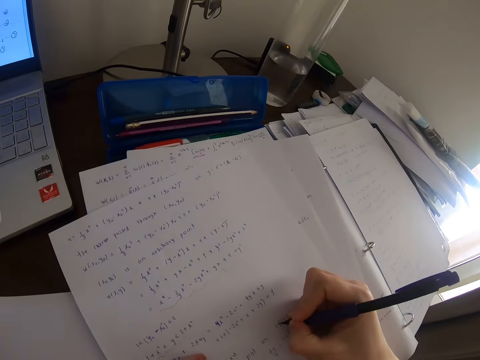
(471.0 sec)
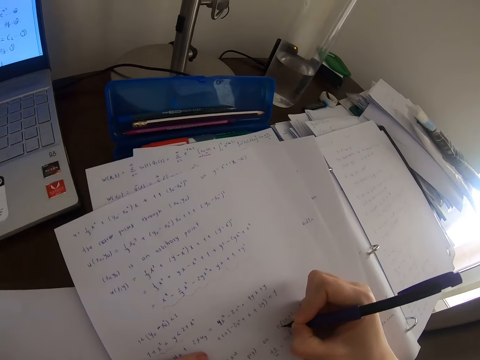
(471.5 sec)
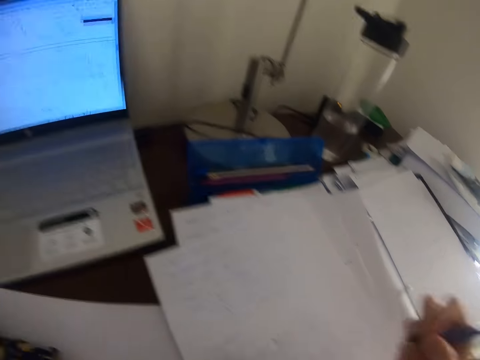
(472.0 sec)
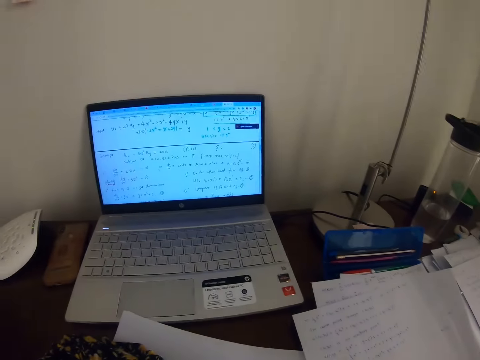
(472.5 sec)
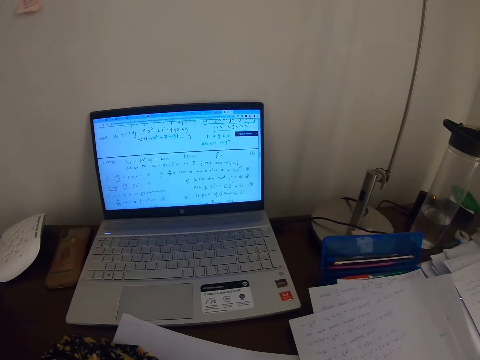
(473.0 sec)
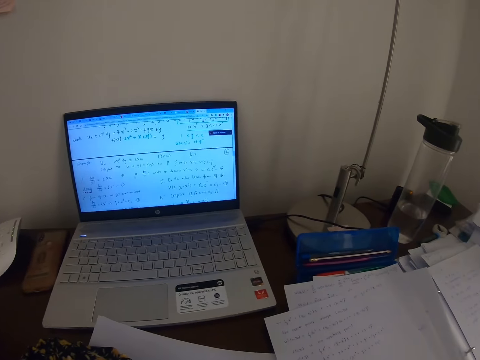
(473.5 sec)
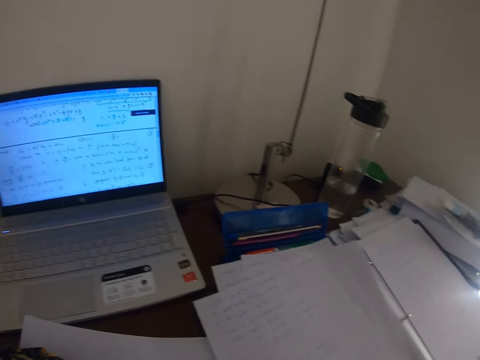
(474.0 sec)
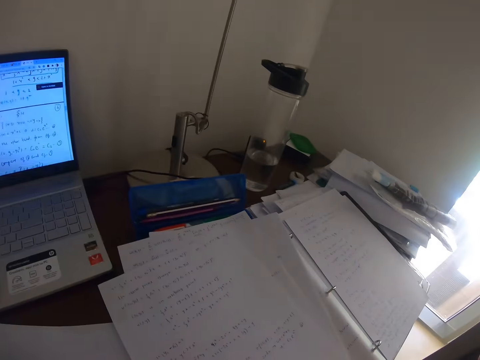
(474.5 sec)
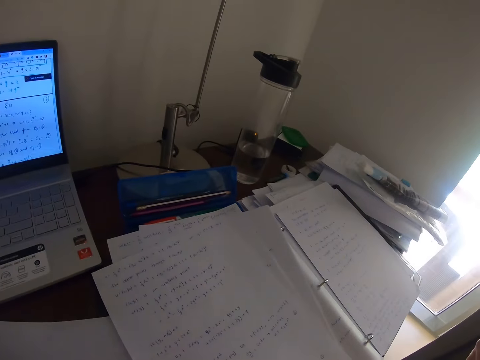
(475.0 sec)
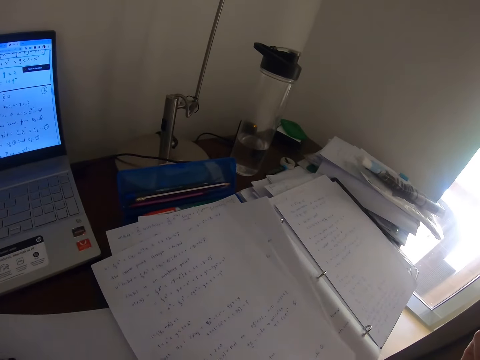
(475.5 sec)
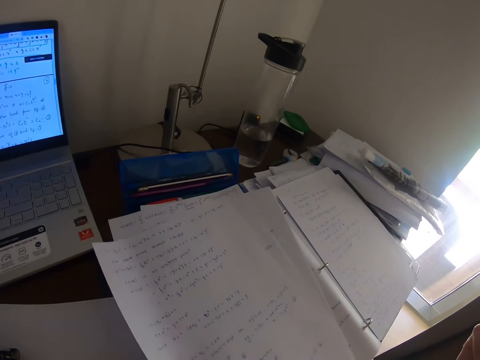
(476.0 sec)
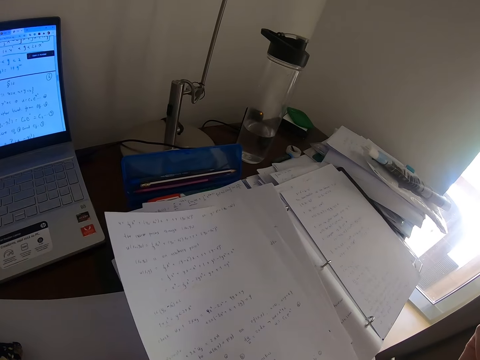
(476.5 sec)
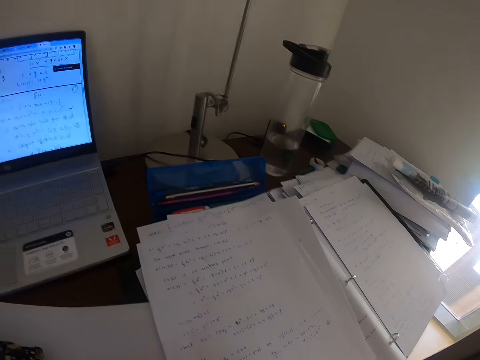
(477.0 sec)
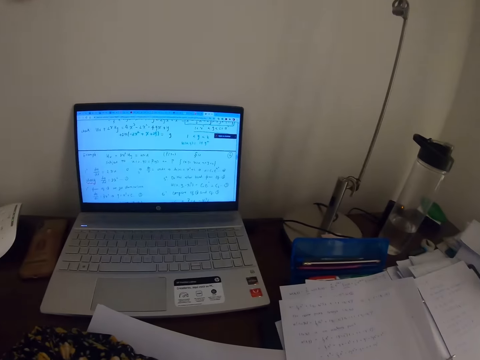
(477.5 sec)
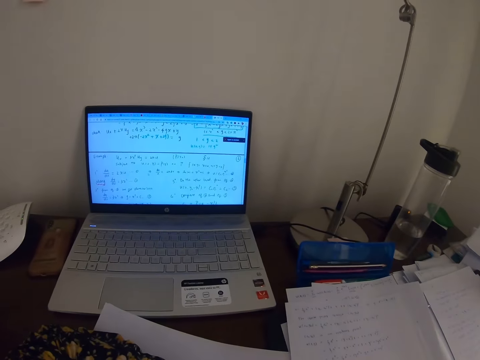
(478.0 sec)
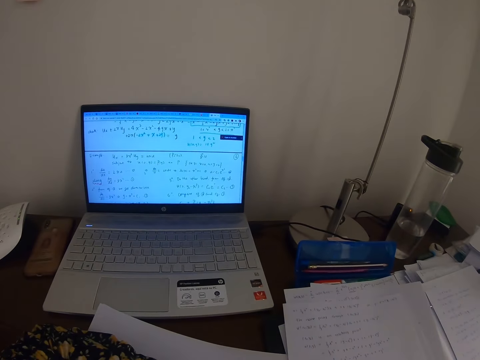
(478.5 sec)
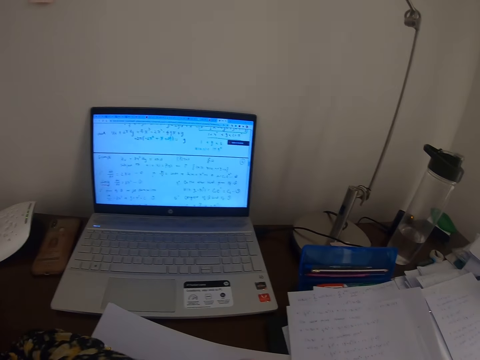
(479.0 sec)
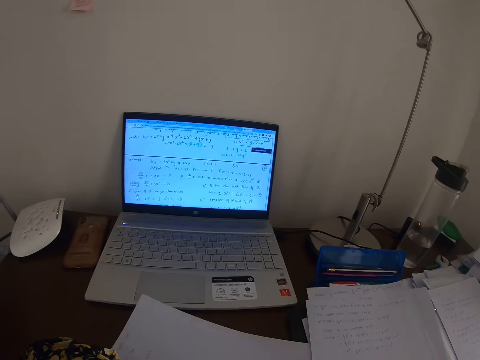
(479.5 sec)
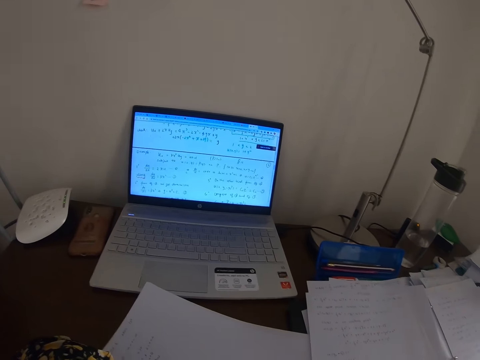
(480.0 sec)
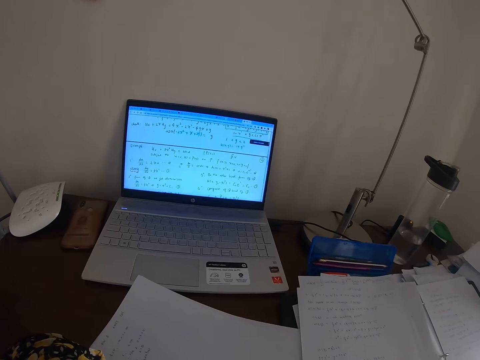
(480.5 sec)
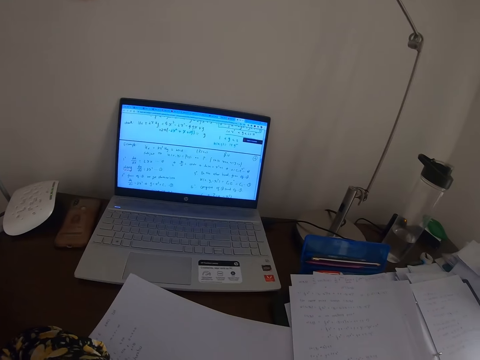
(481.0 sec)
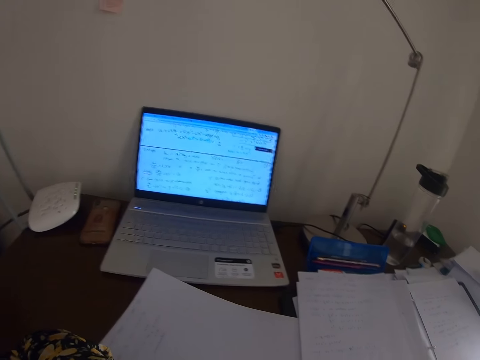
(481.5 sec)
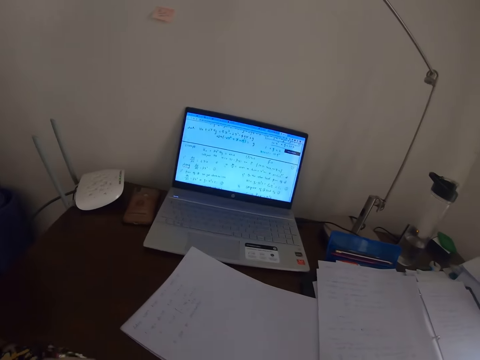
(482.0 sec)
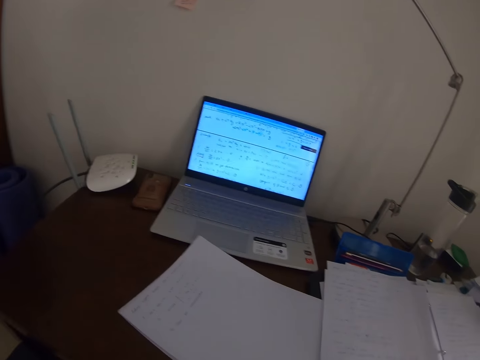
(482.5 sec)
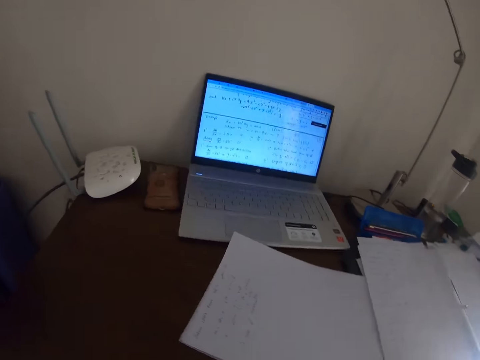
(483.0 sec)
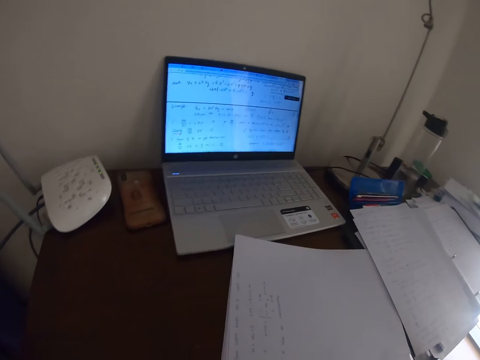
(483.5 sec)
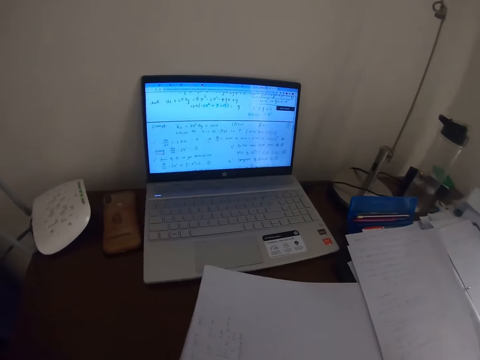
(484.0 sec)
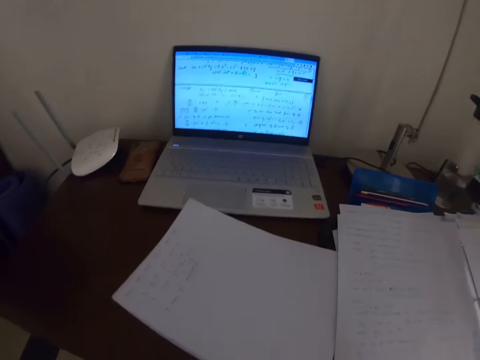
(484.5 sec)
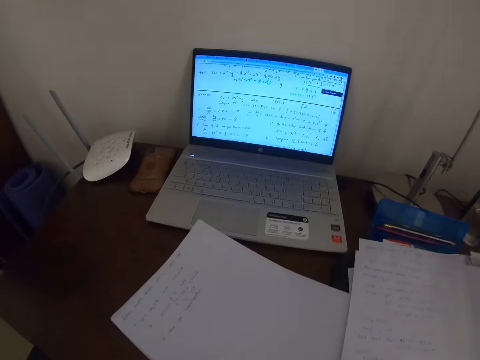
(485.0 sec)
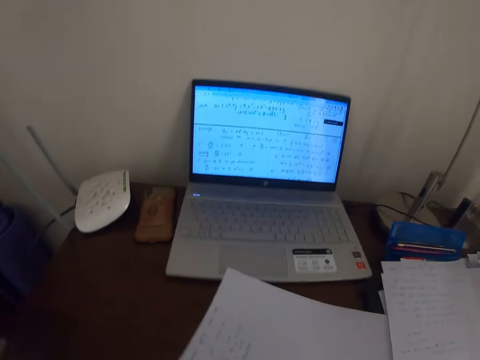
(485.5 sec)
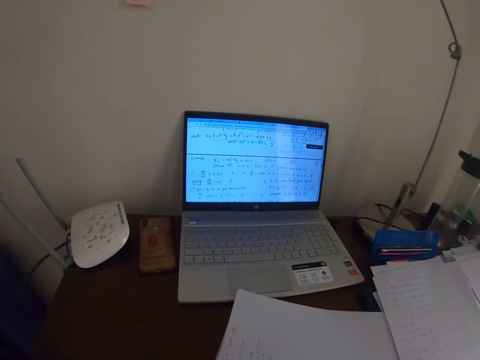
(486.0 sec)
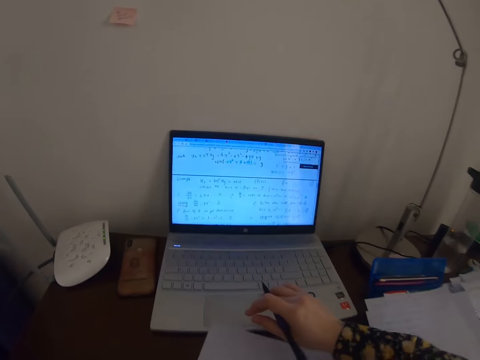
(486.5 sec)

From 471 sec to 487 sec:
The camera wearer writes on the paper with the pen. They look at the laptop. They look at the laptop. They look around. They look around again.

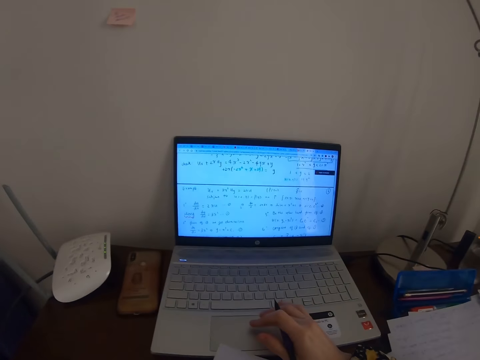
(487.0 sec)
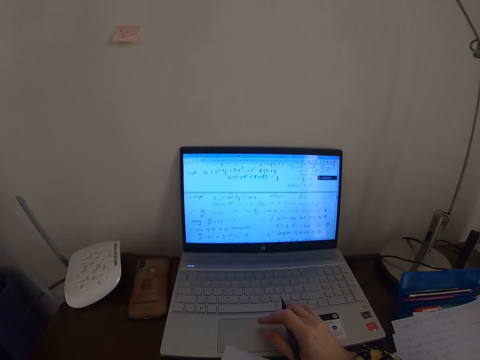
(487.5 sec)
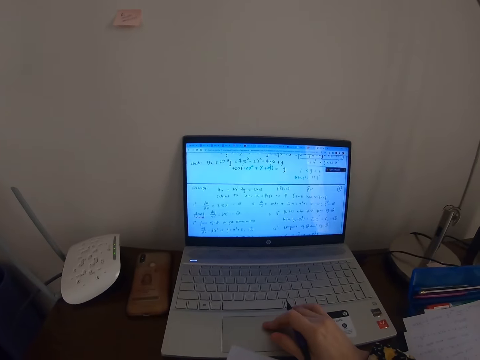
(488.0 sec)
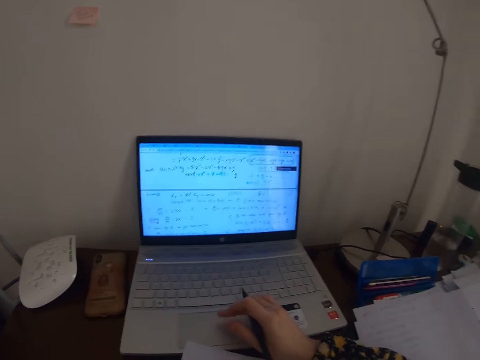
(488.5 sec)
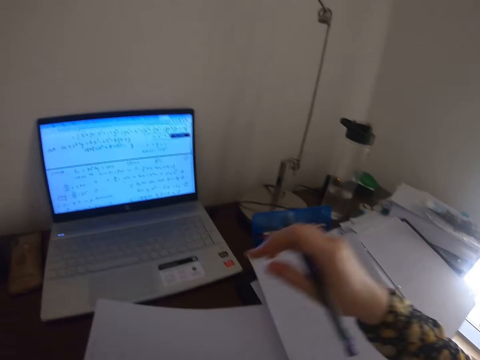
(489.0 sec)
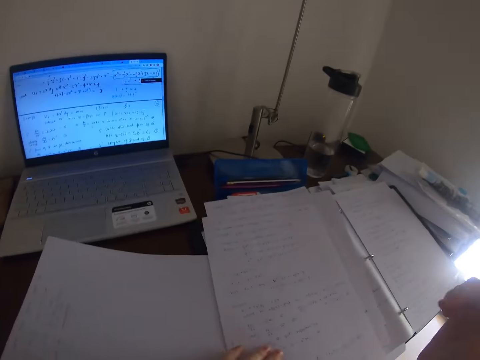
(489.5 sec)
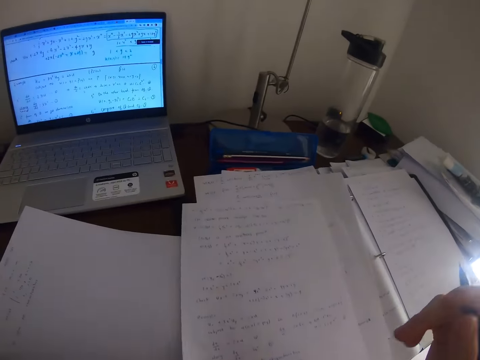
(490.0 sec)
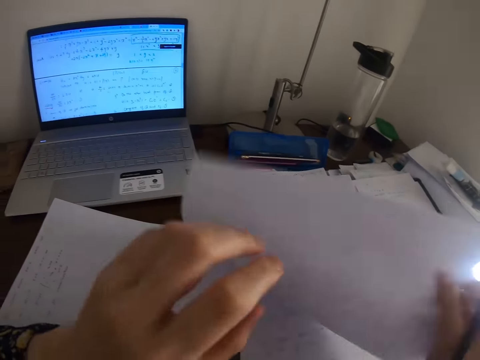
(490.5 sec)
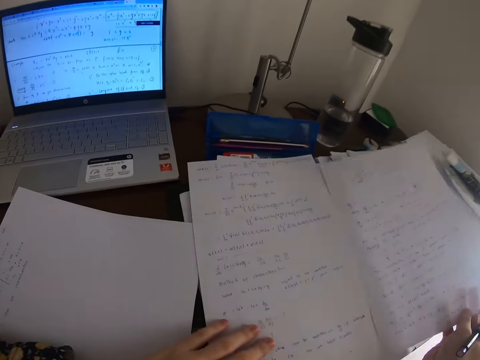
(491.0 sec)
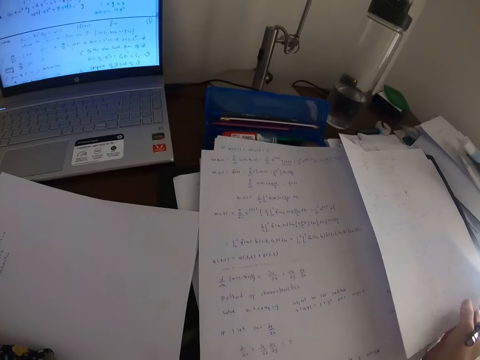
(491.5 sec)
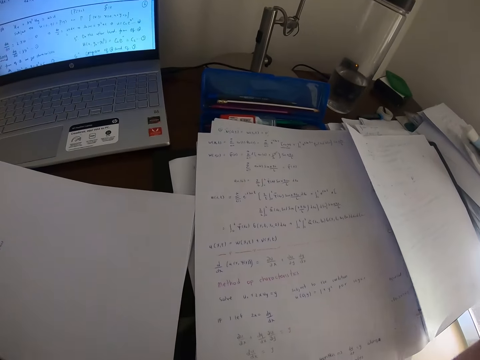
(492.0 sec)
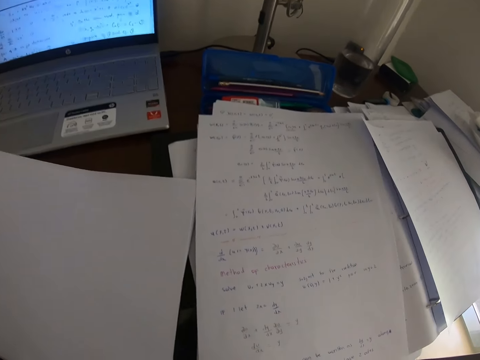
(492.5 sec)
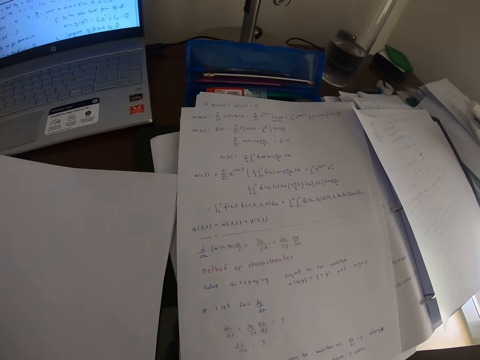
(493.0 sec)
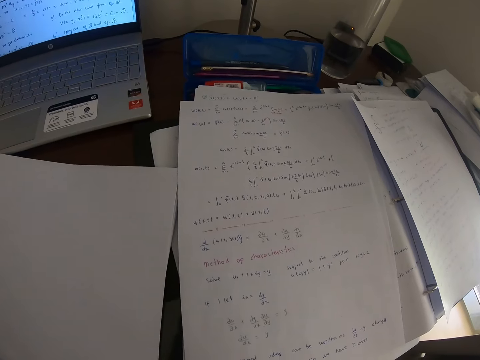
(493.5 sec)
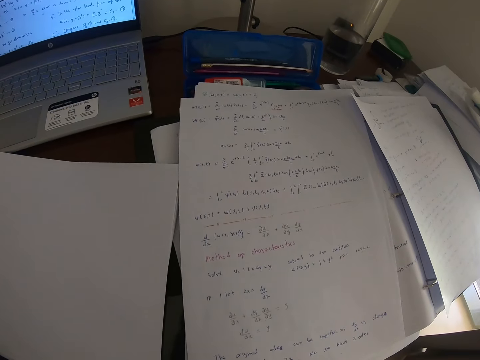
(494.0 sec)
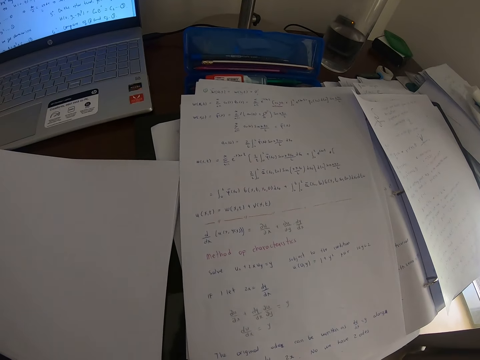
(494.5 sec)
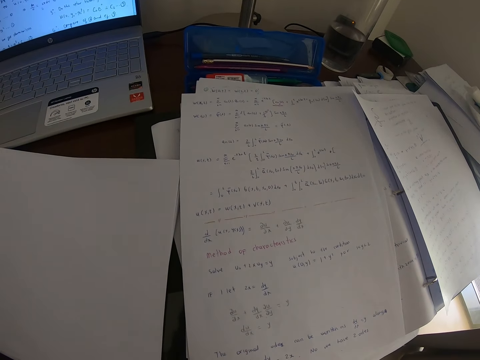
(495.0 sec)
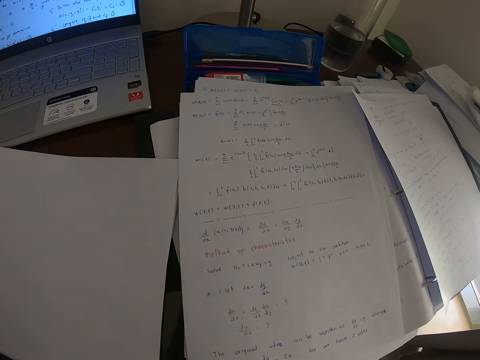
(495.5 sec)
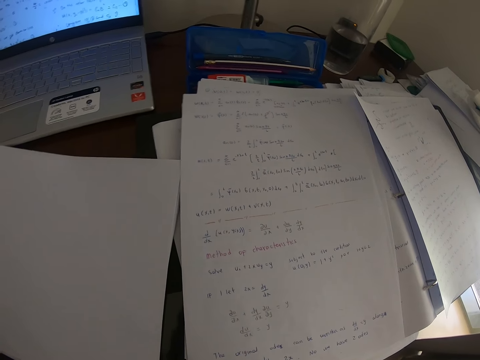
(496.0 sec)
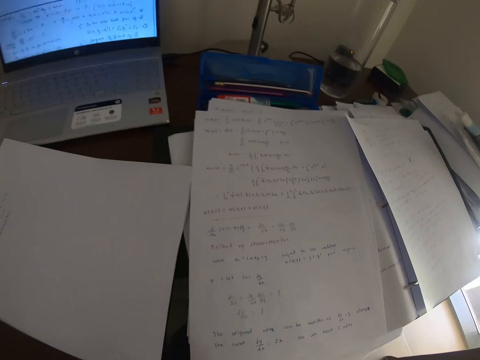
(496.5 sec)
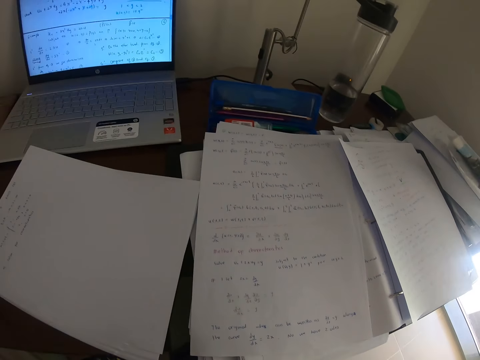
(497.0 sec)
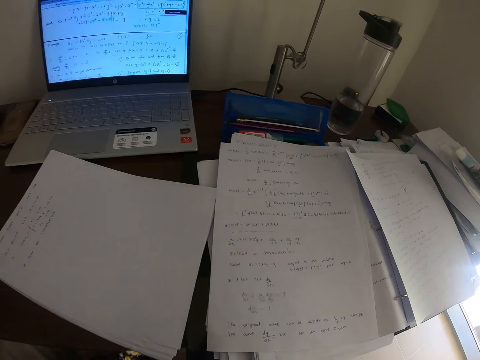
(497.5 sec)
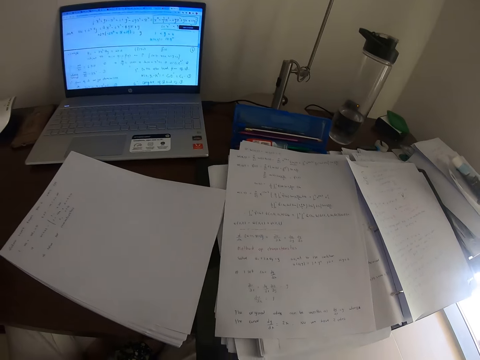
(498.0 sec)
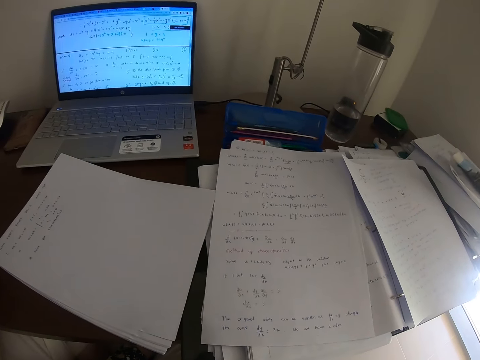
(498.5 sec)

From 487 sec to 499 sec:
The camera wearer scrolls the laptop. They operate the laptop. They remove the hand from the laptop. They move the paper. They turn the paper. They look at the paper.
